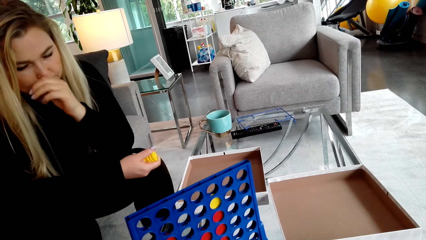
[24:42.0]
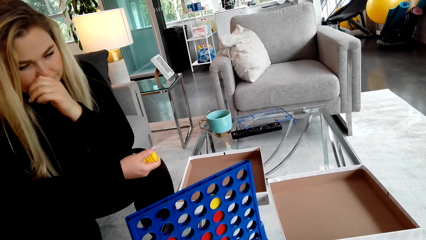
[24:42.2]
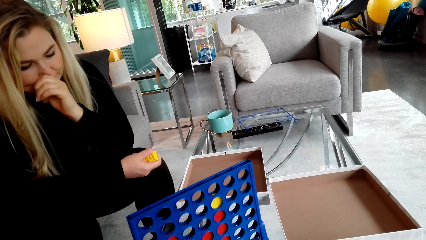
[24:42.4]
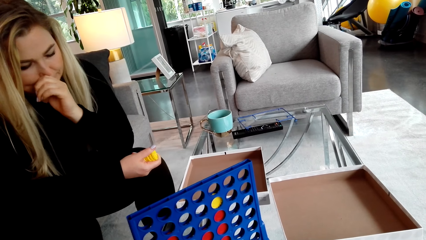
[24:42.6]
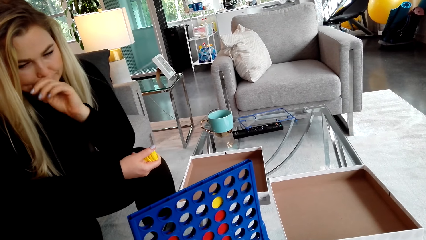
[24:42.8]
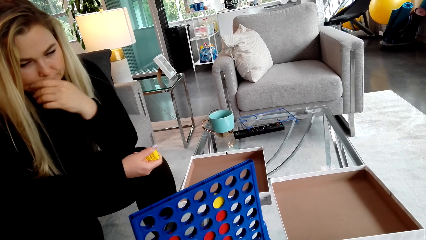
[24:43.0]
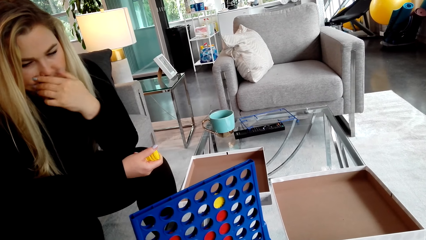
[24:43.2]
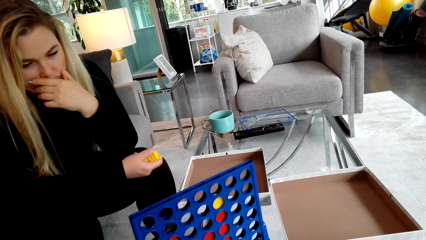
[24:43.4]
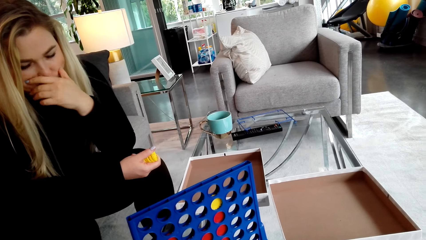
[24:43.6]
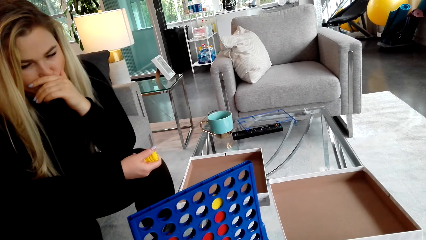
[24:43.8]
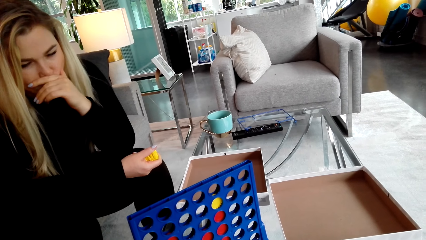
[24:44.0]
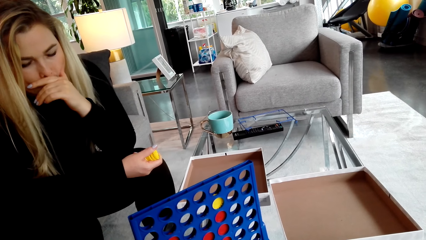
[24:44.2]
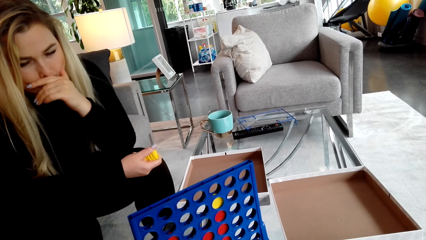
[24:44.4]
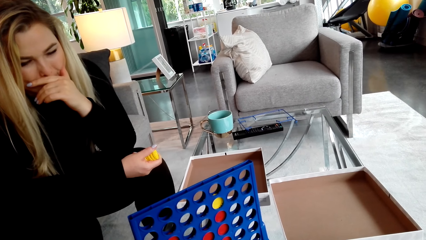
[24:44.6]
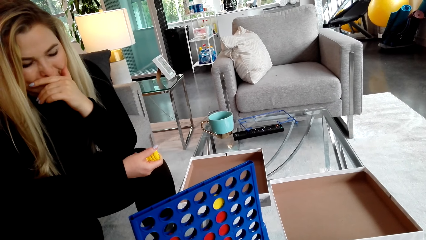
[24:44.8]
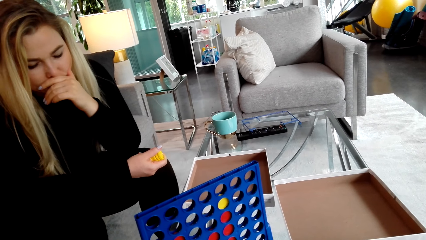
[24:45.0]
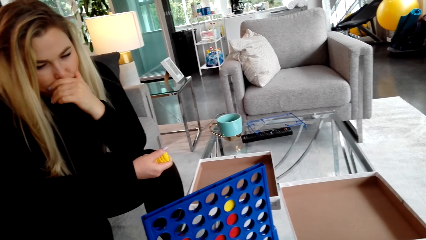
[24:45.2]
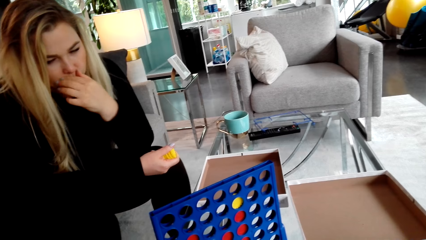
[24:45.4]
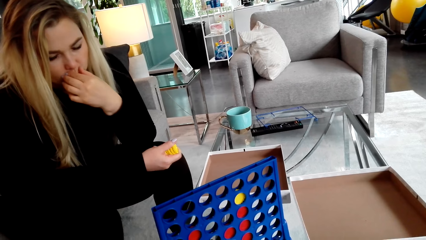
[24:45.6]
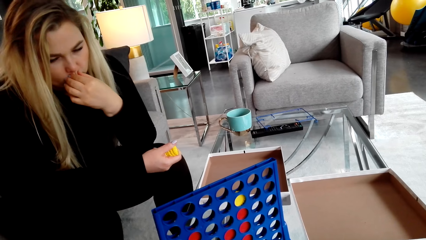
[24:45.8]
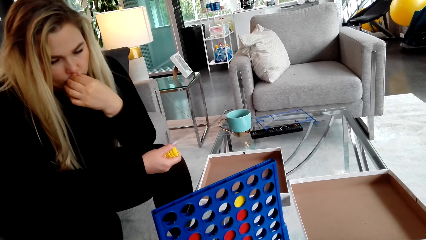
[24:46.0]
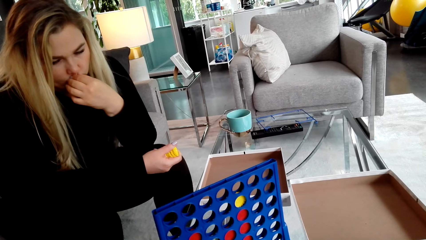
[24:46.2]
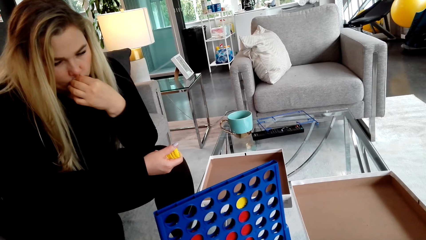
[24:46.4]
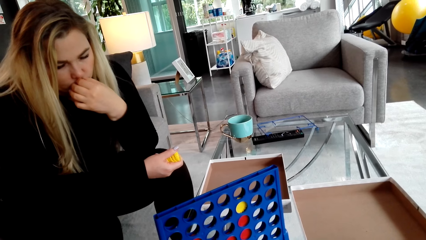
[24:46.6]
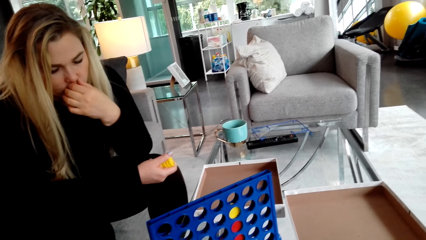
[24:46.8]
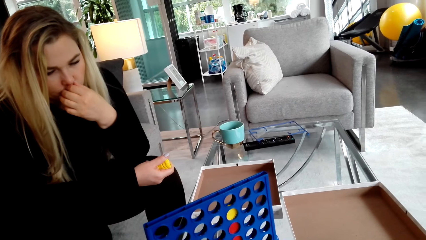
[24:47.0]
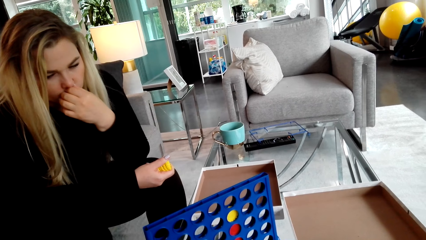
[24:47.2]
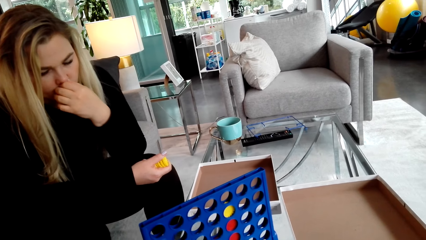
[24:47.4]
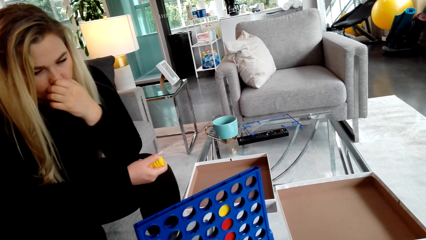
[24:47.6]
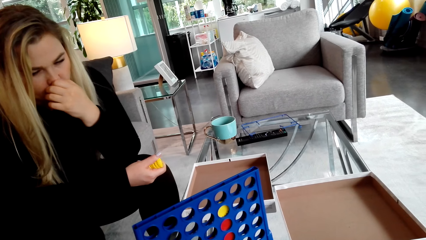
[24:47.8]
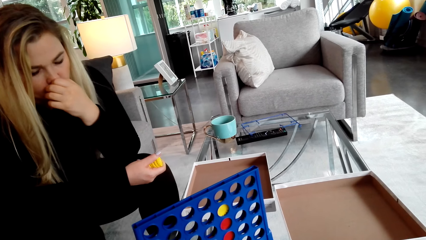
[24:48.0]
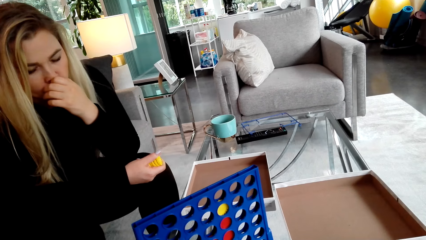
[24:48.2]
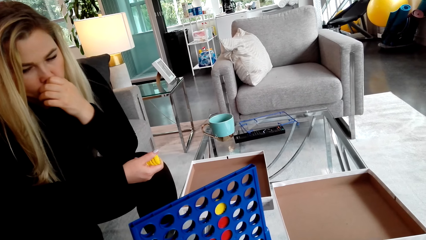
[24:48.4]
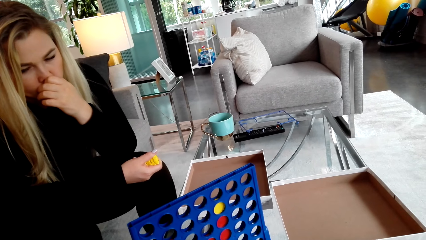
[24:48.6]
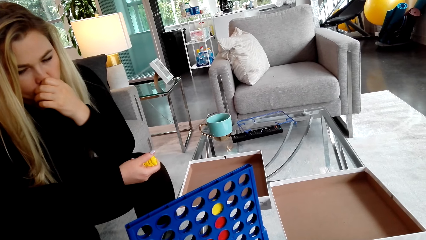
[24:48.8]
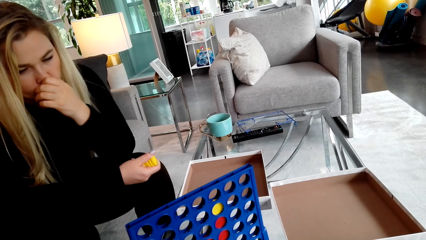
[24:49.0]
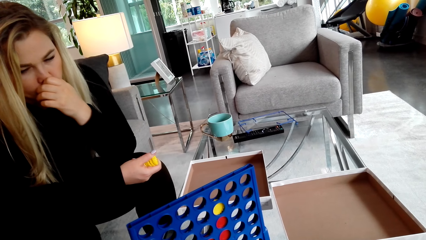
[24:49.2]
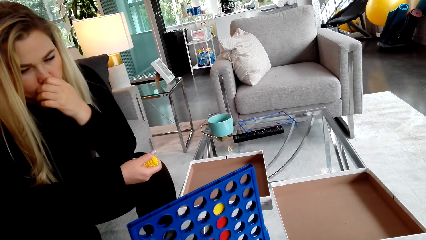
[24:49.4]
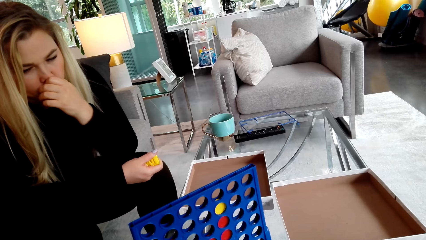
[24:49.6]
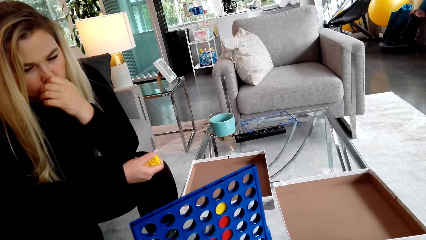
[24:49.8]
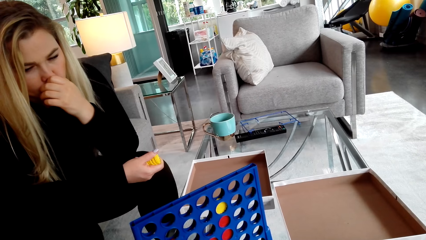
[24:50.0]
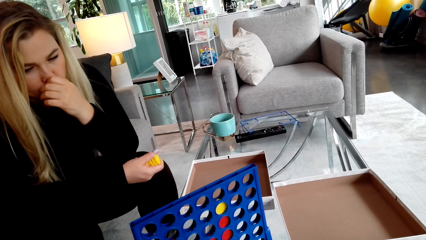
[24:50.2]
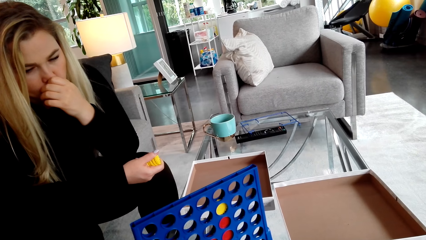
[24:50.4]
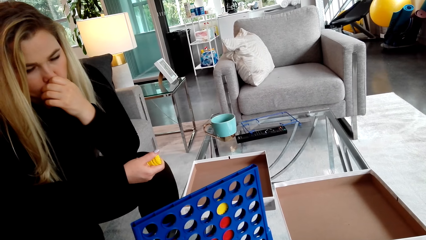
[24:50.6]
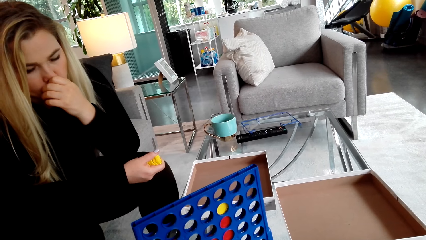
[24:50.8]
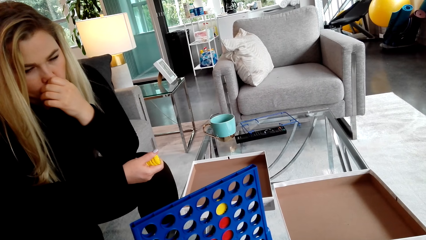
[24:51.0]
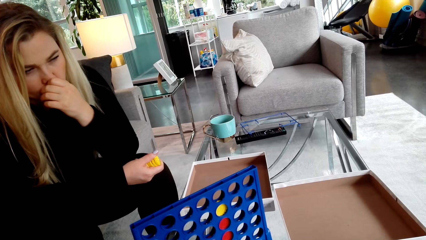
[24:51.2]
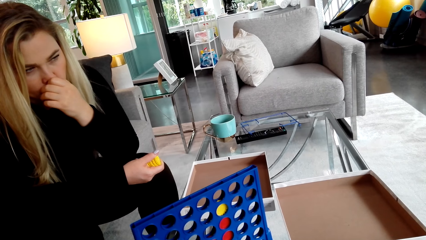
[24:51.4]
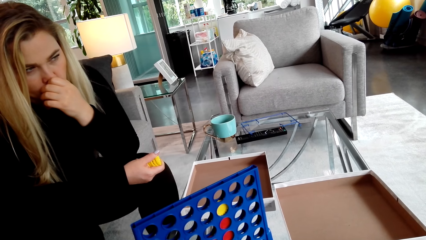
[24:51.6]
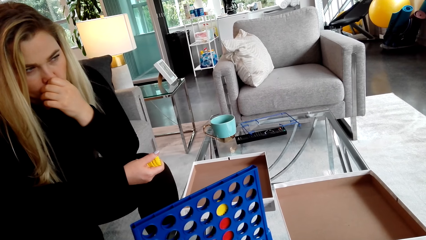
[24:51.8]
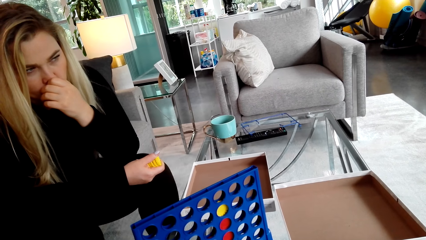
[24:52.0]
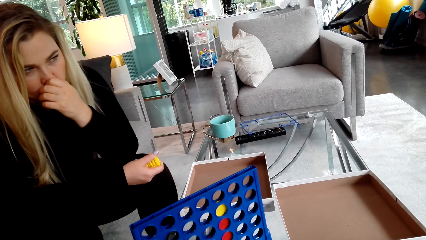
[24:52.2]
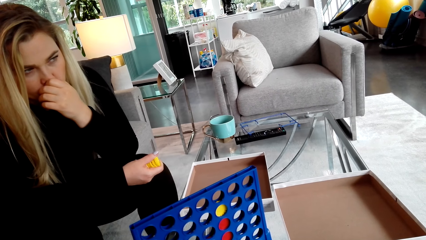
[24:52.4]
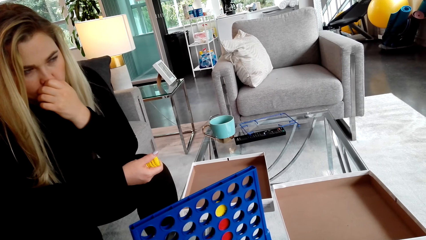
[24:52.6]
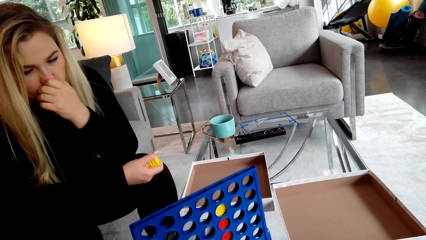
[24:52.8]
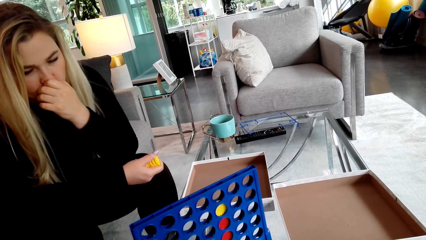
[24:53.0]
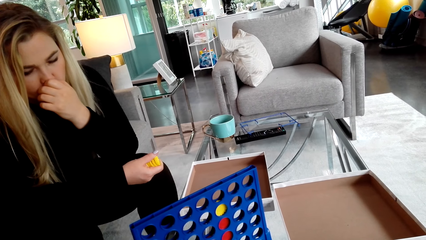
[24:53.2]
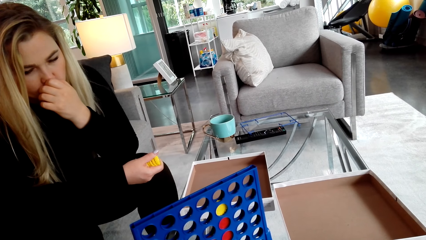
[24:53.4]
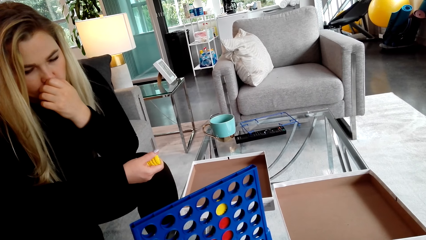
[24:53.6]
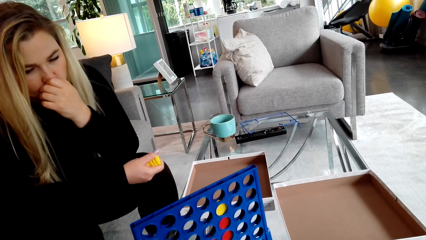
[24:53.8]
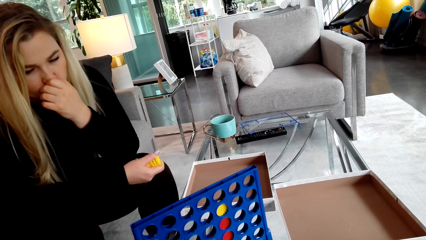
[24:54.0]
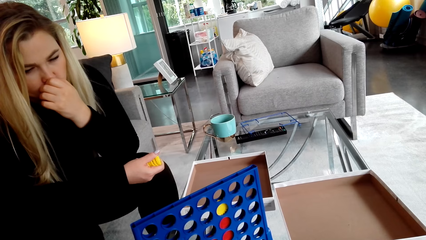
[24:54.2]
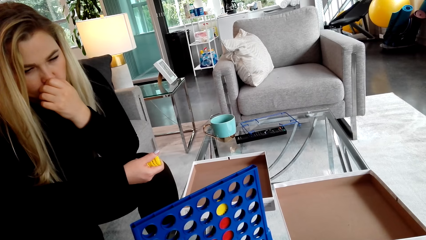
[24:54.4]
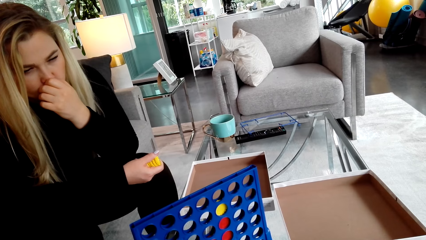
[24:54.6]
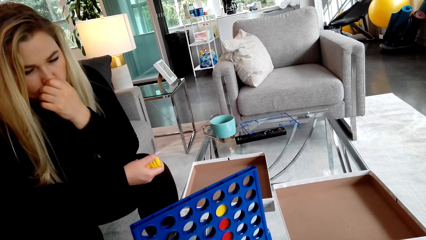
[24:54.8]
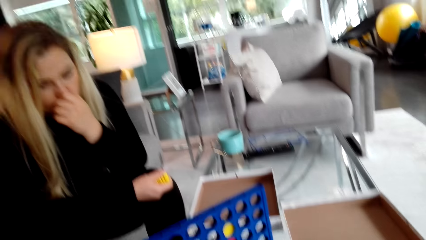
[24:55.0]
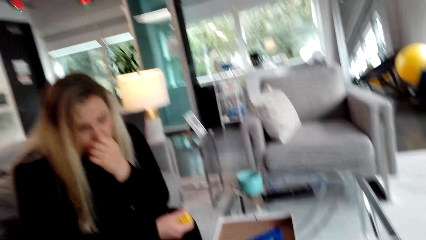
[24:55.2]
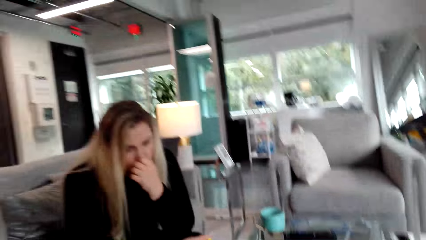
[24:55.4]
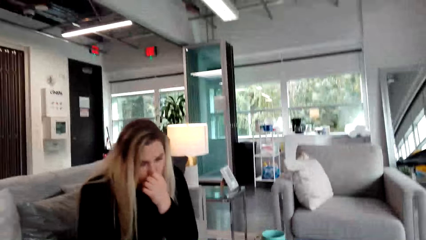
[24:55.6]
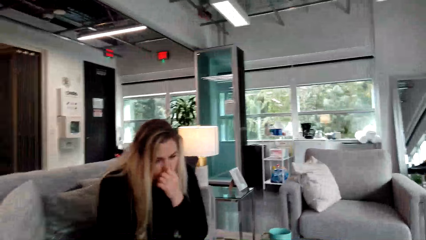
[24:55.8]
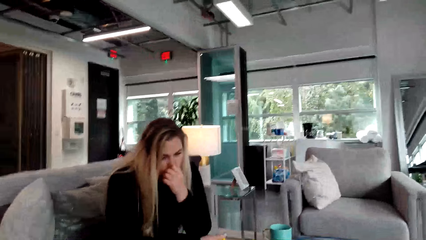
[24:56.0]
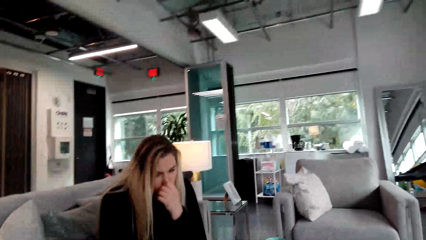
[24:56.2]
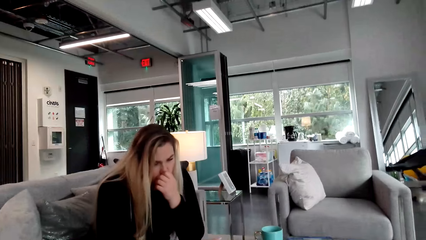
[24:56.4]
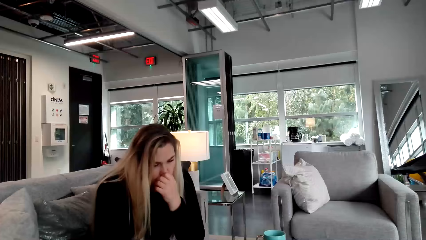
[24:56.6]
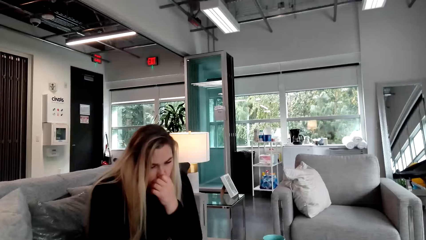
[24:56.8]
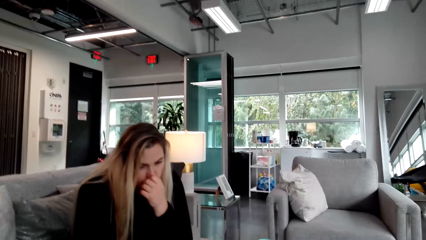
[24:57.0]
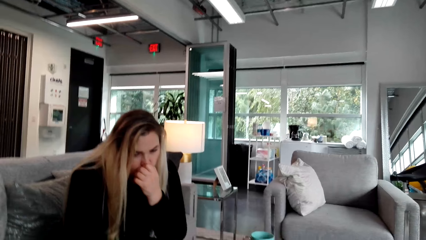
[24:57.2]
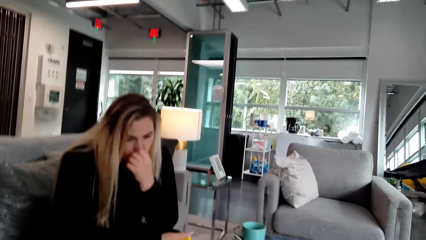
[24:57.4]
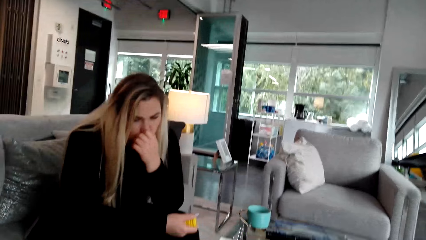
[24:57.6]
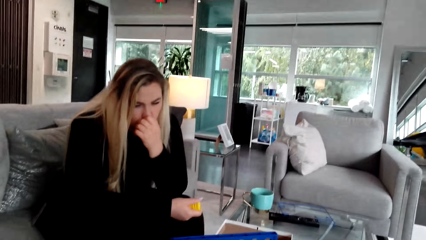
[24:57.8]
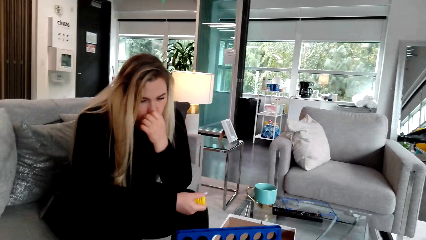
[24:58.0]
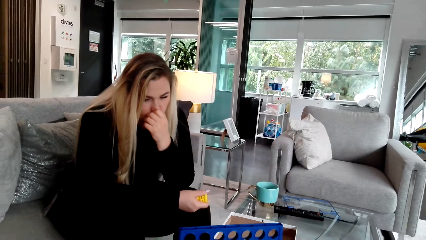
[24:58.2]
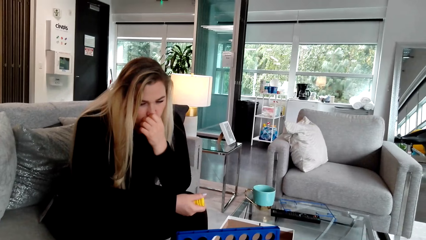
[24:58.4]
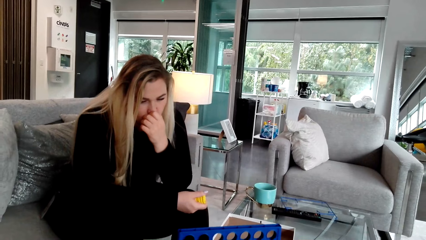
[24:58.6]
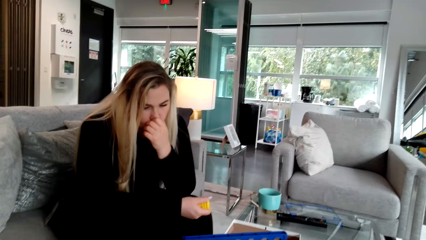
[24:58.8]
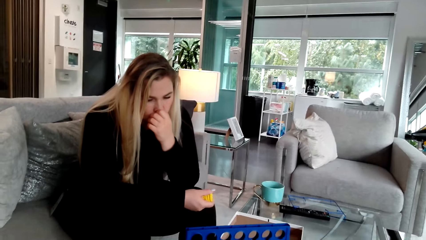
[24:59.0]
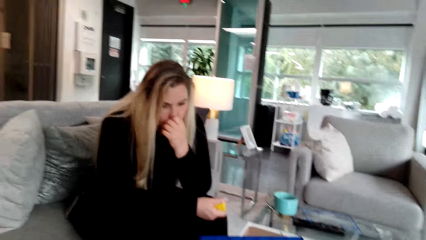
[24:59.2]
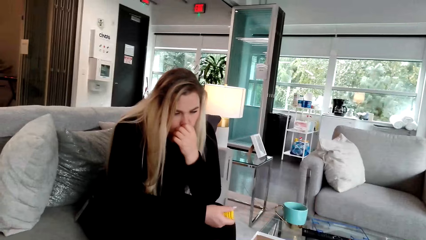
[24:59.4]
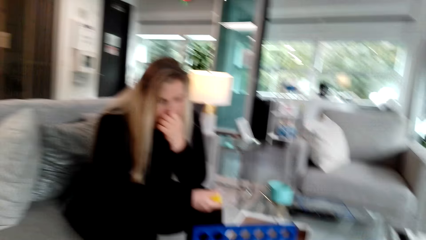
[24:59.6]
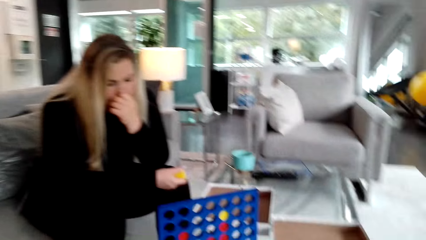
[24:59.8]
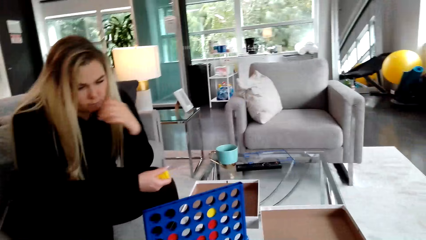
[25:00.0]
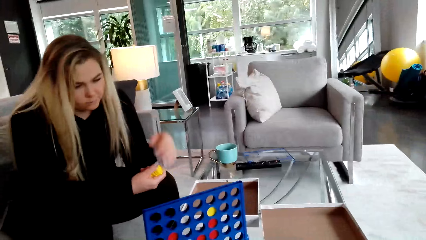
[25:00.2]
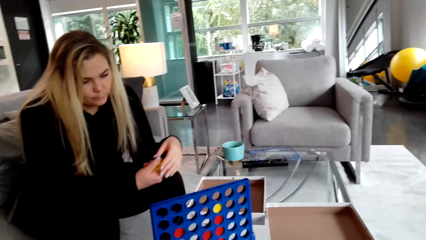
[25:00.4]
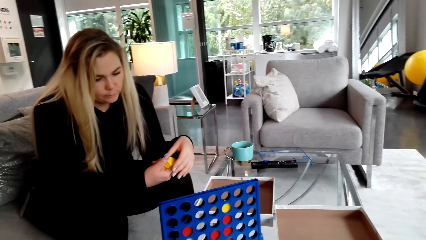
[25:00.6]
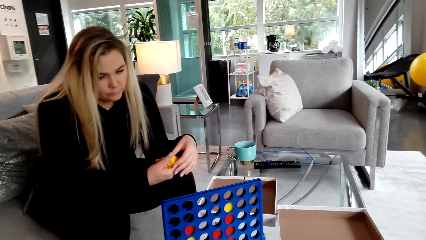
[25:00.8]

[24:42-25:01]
The camera wearer talks to a woman.
